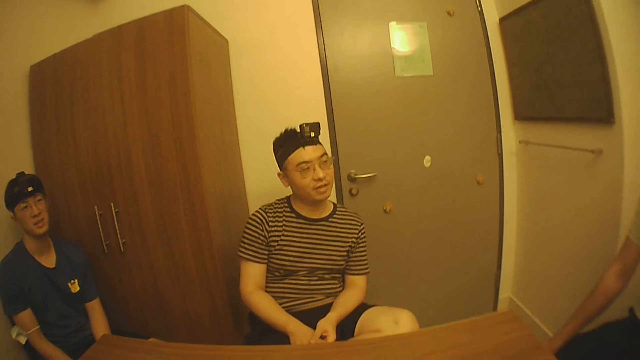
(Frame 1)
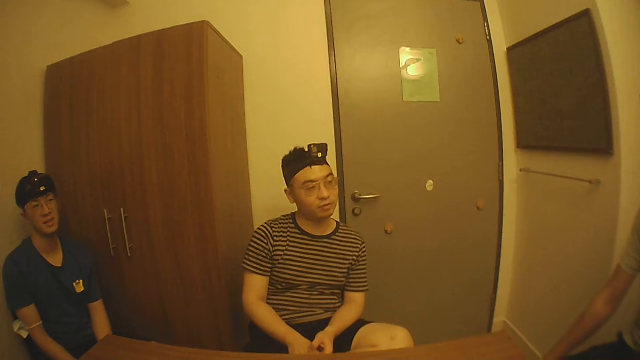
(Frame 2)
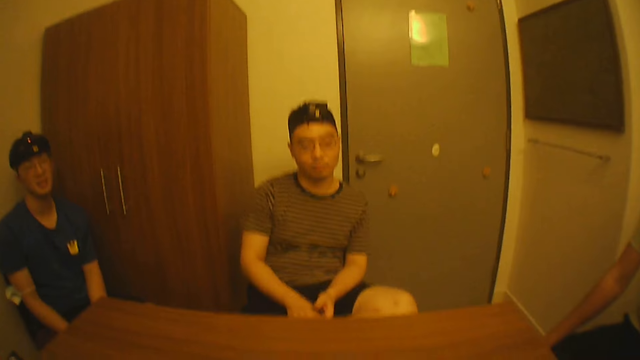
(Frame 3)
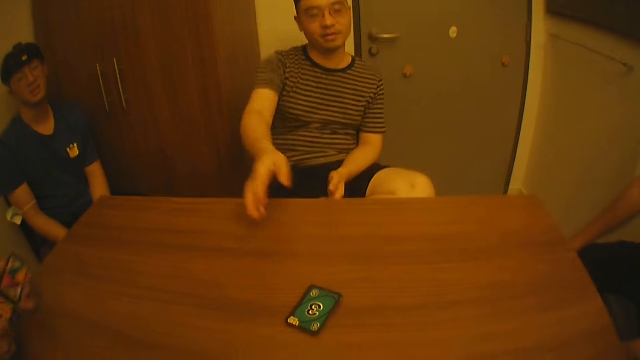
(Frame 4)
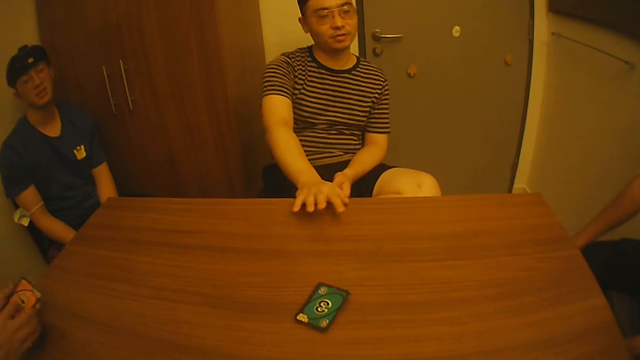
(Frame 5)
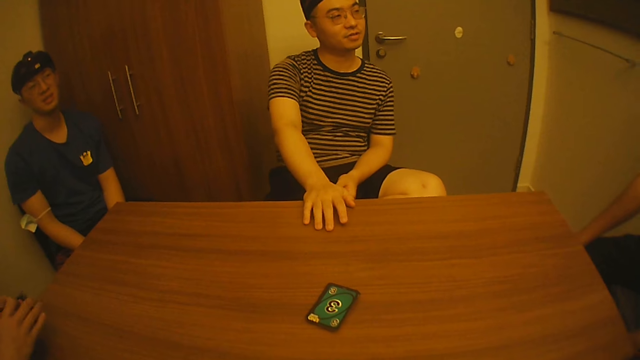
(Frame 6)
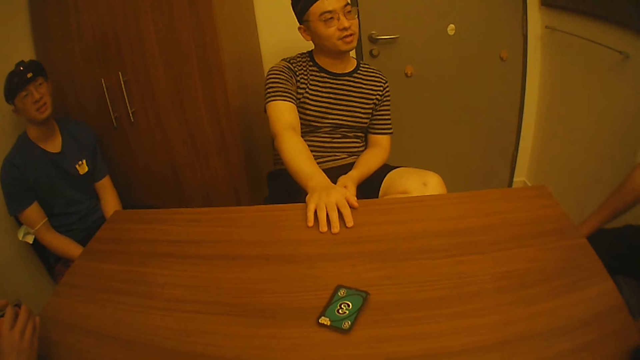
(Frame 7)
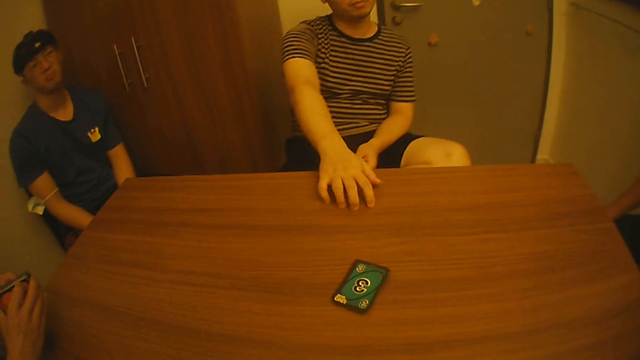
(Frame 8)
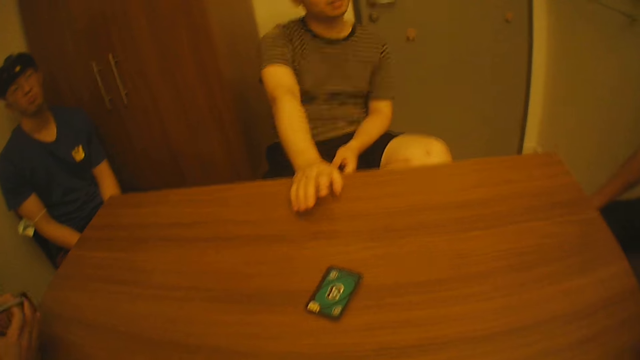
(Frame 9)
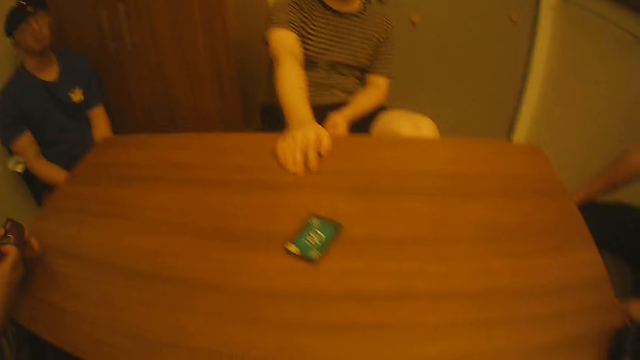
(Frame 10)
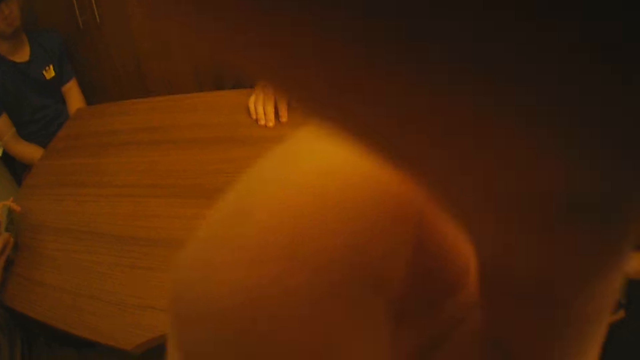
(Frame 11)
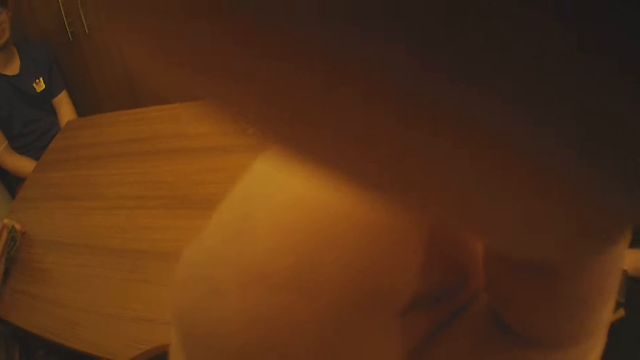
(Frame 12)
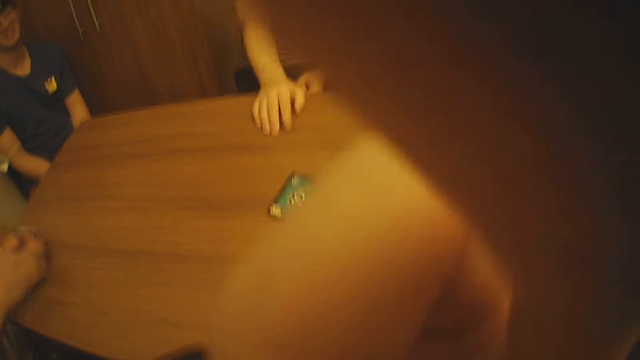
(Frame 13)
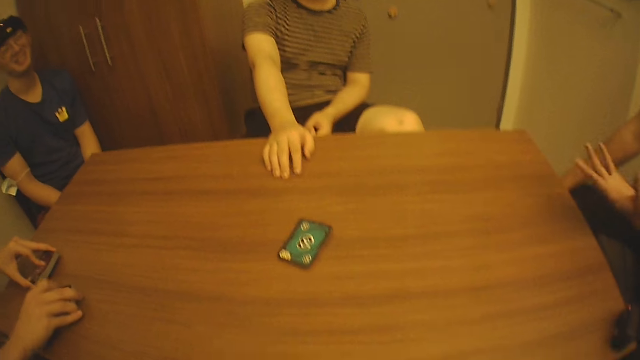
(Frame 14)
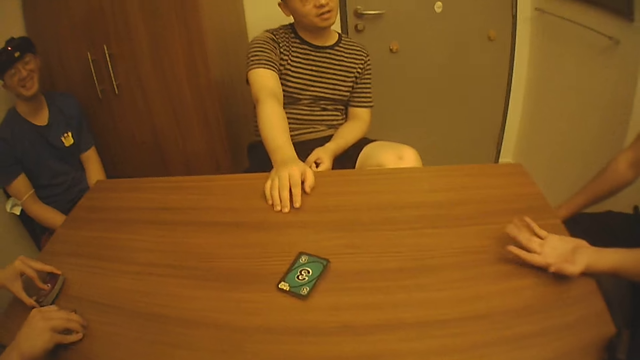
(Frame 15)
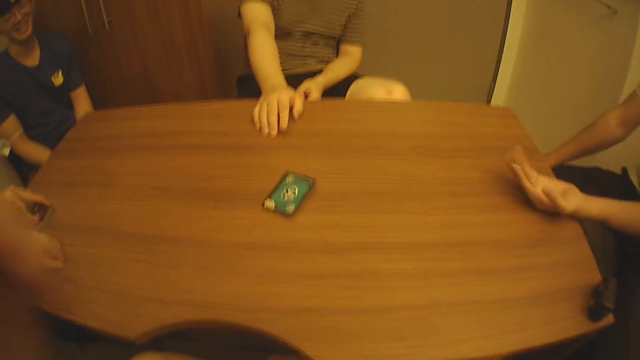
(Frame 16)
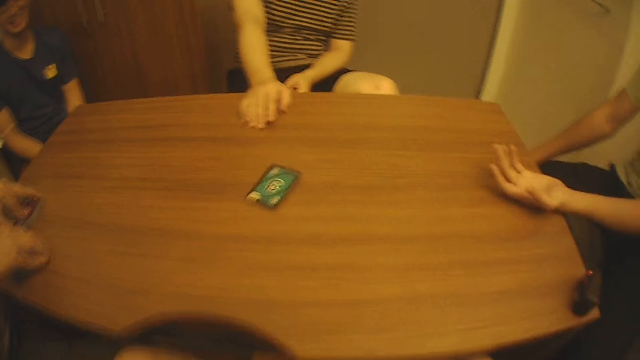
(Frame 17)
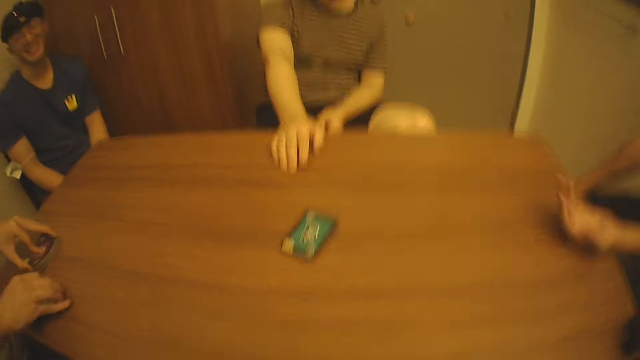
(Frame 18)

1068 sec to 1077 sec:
A person speaks to another person. Another person taps the table. The camera wearer adjusts the camera. A person arranges cards.

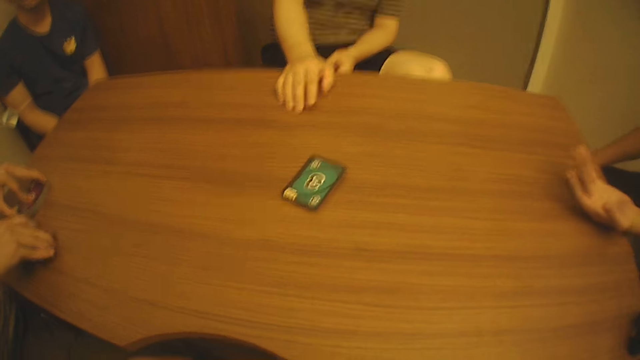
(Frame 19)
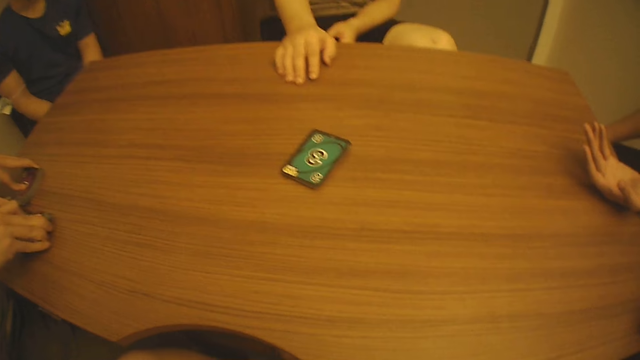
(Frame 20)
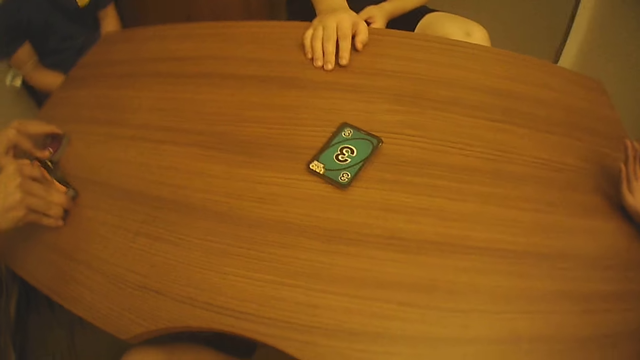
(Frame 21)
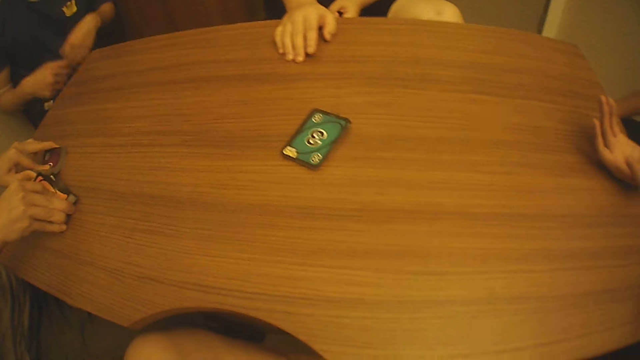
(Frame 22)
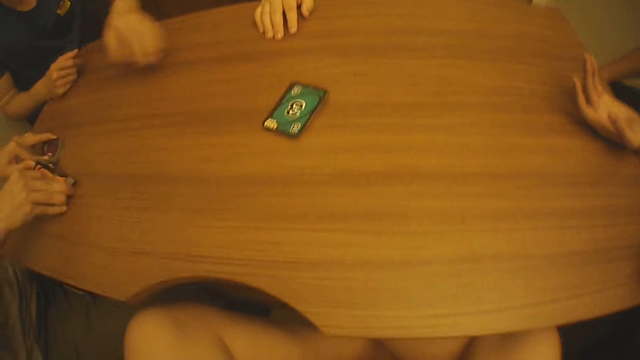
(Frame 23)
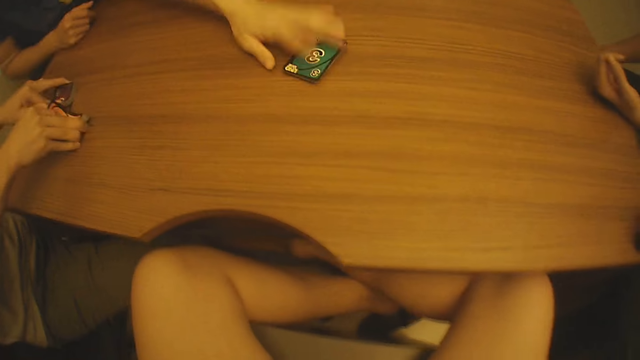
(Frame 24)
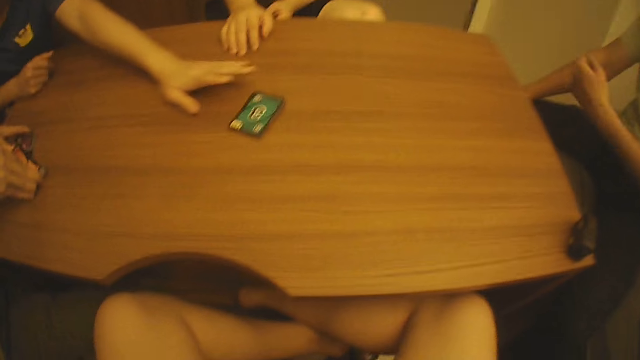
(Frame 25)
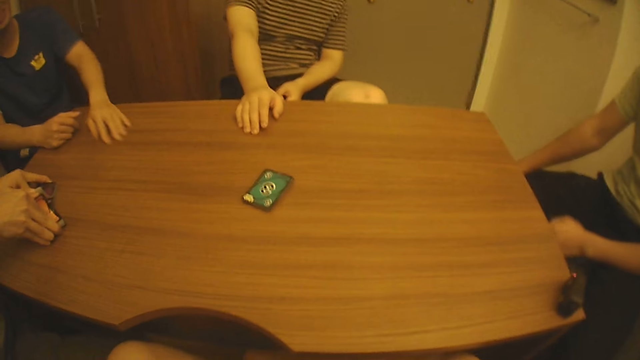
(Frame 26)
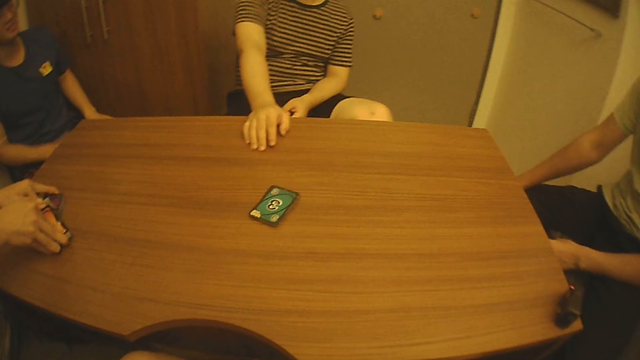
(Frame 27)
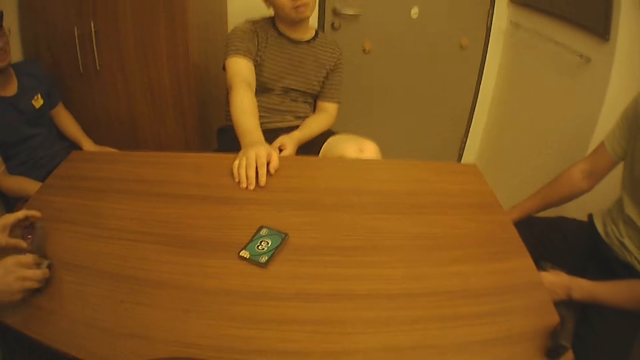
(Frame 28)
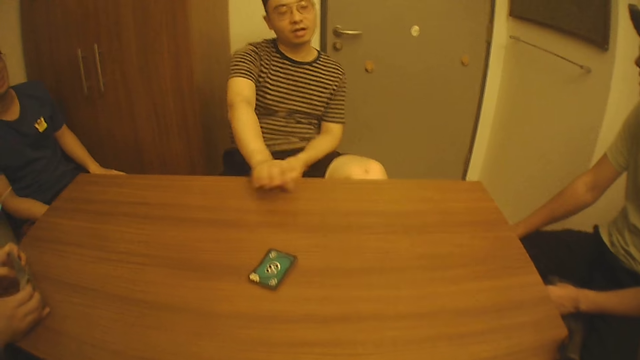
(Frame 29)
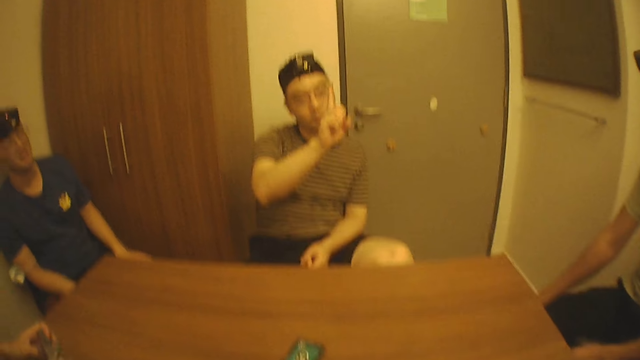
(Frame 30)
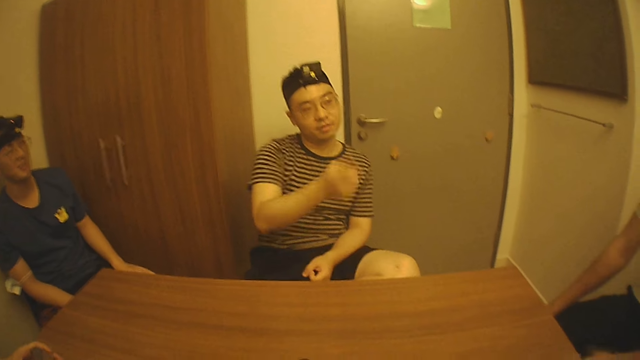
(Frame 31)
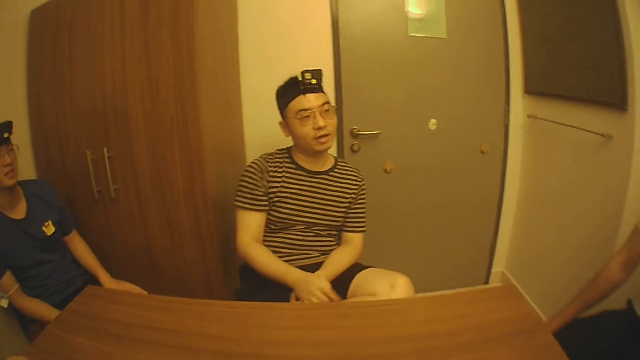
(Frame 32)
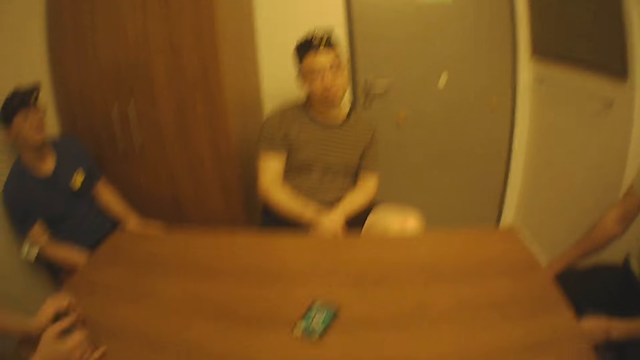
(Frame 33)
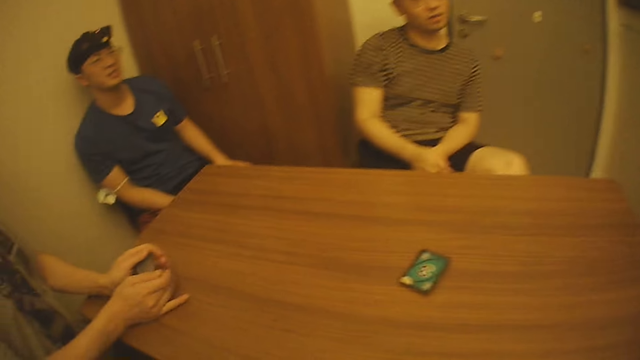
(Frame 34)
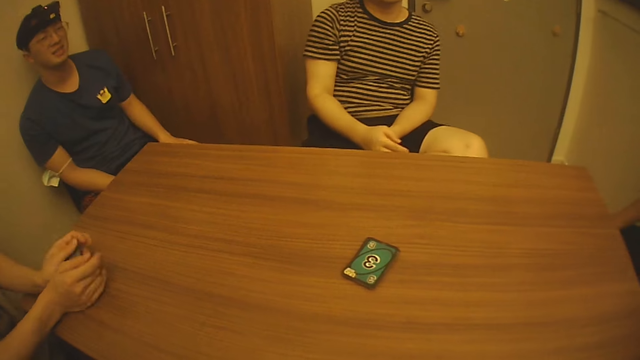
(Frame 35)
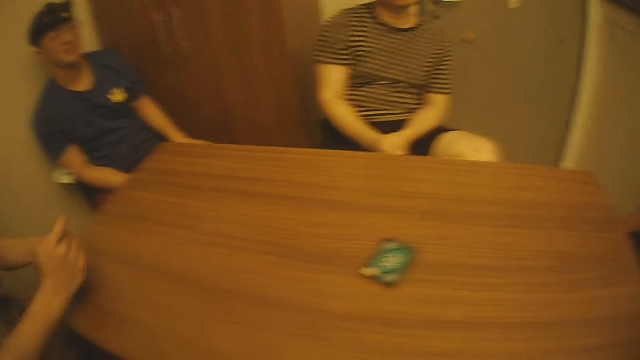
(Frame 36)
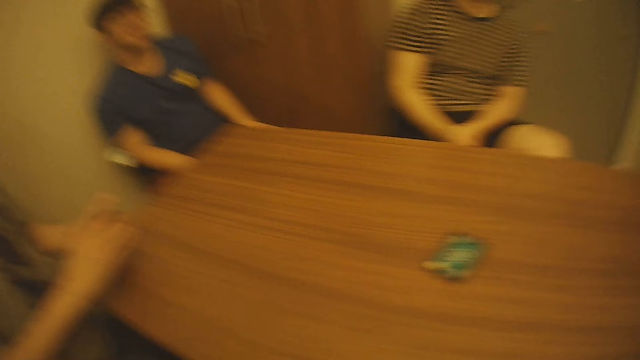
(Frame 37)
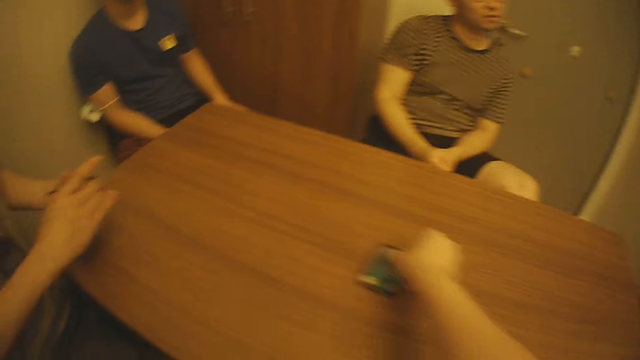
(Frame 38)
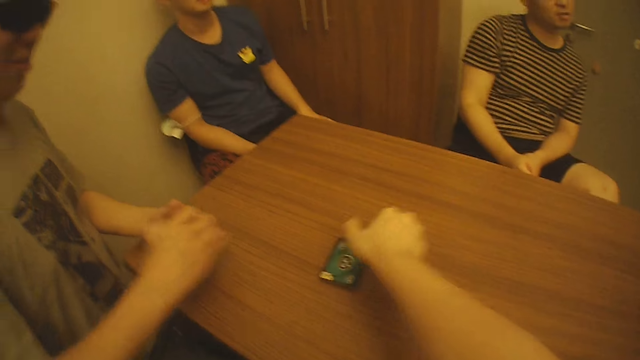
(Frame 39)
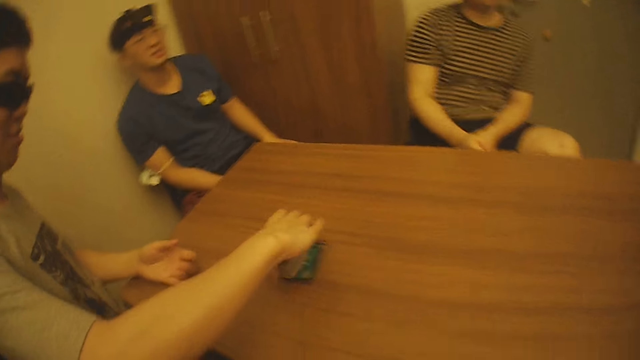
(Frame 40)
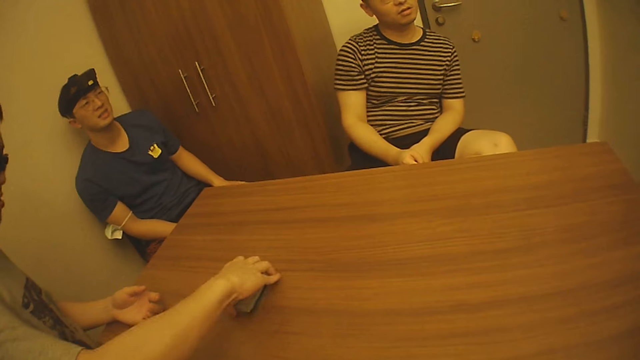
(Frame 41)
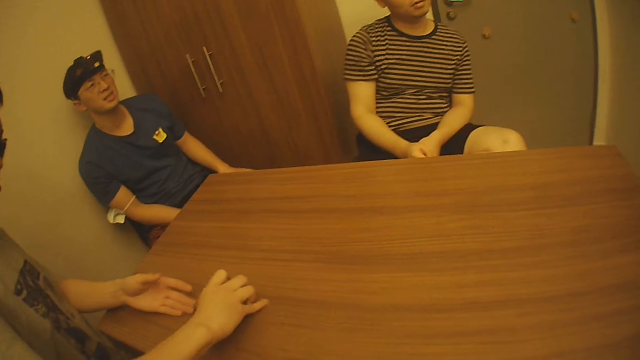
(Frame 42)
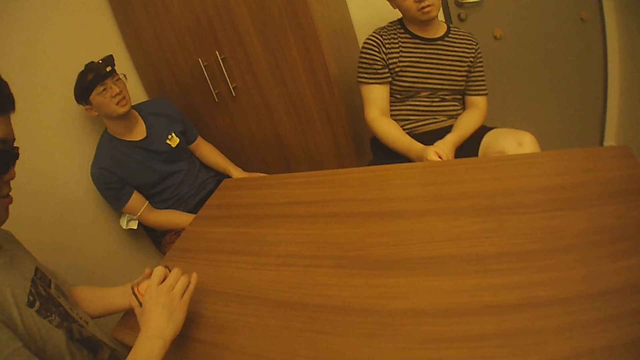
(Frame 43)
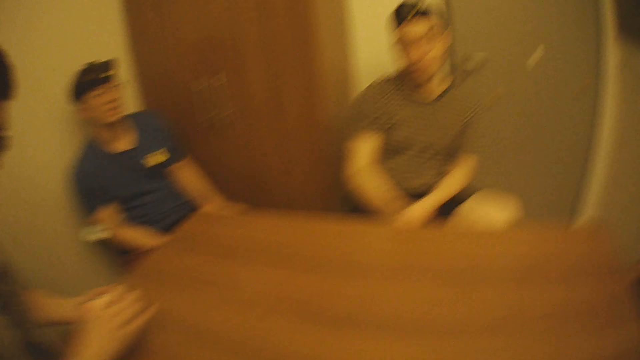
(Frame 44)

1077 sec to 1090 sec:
The camera wearer looks at the cards on the table. A person touches the cards on the table. Another person speaks to a third person. The camera wearer looks at the second person. Another person lifts their hand. The camera wearer looks at the first person and pushes the cards on the table. A person picks up playing cards on the table.
